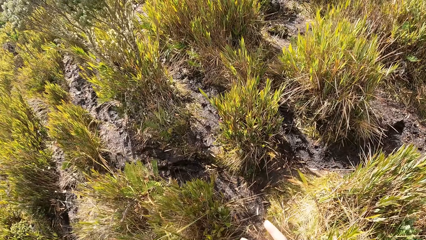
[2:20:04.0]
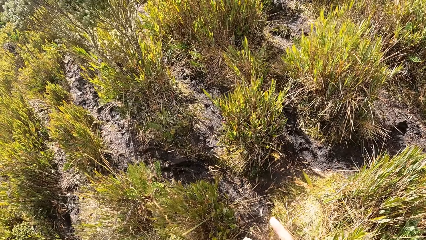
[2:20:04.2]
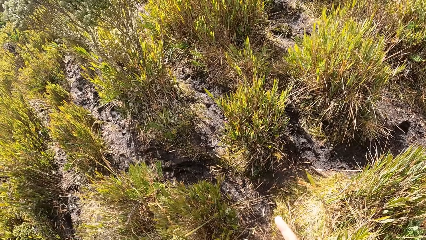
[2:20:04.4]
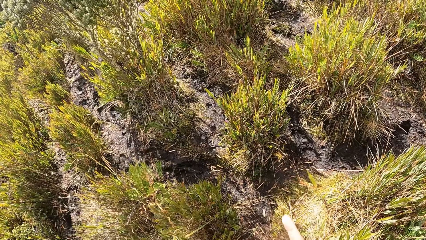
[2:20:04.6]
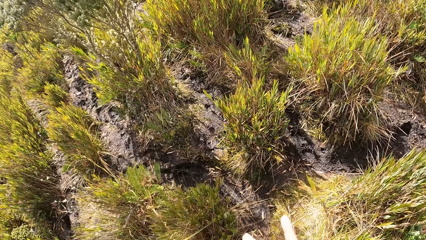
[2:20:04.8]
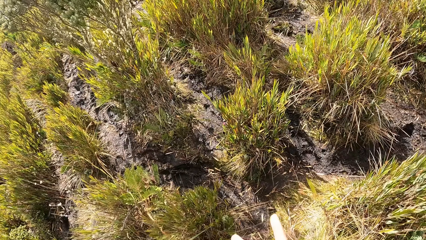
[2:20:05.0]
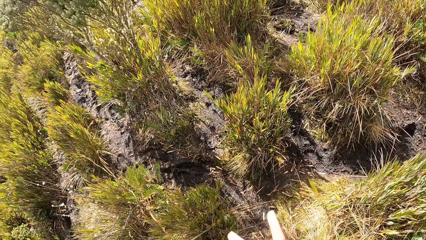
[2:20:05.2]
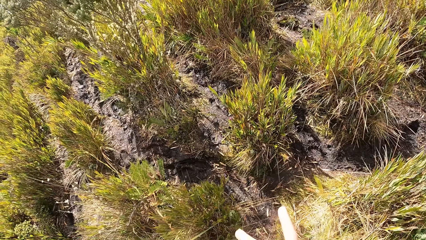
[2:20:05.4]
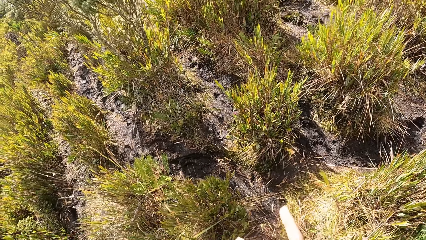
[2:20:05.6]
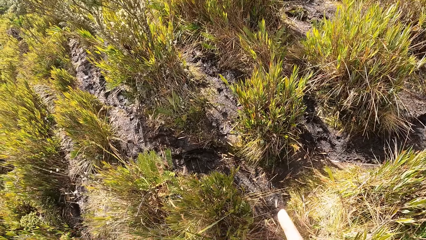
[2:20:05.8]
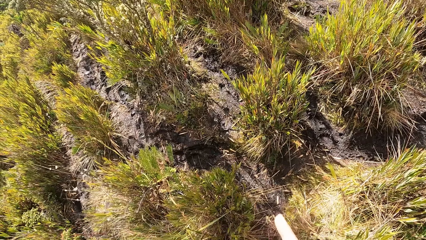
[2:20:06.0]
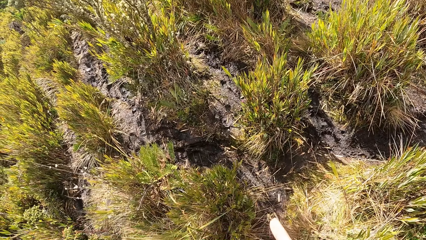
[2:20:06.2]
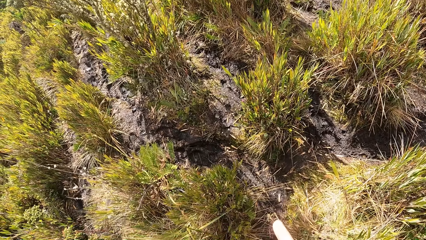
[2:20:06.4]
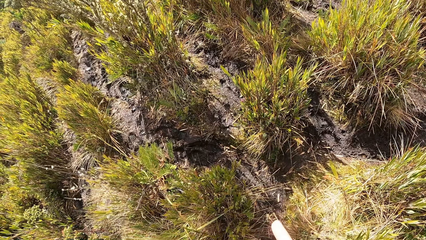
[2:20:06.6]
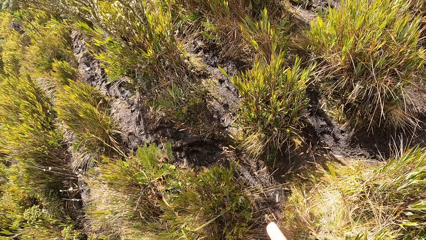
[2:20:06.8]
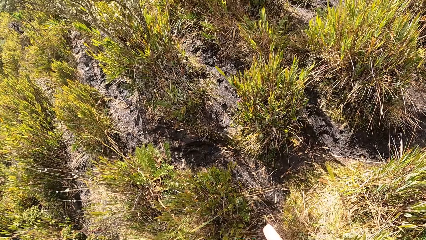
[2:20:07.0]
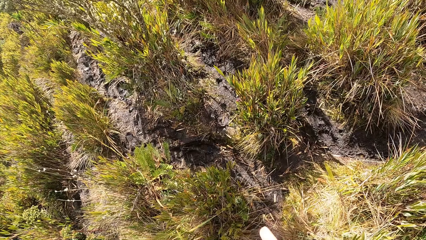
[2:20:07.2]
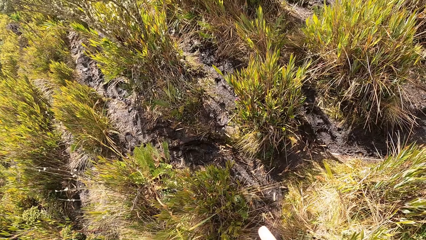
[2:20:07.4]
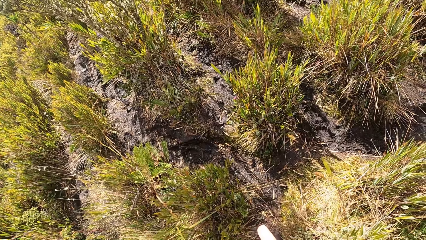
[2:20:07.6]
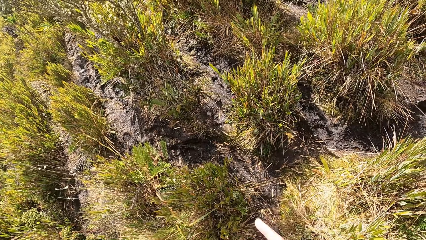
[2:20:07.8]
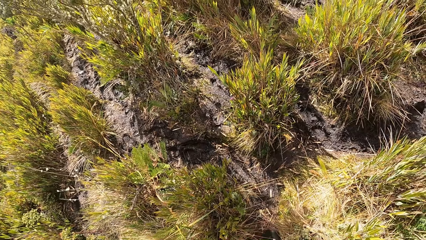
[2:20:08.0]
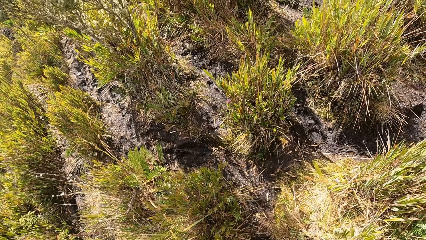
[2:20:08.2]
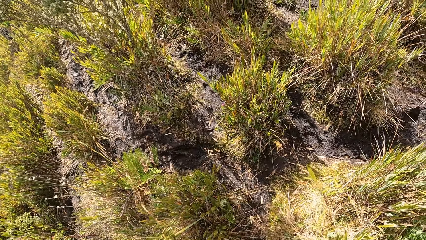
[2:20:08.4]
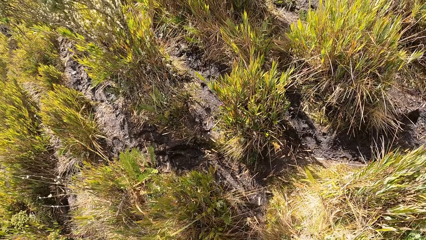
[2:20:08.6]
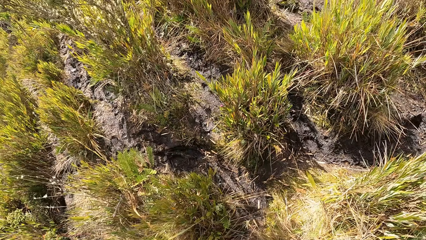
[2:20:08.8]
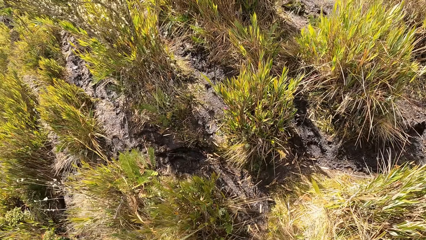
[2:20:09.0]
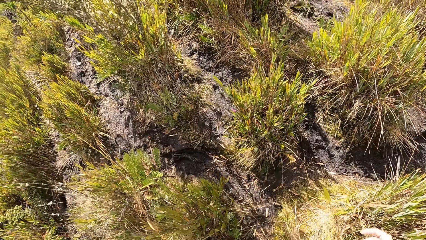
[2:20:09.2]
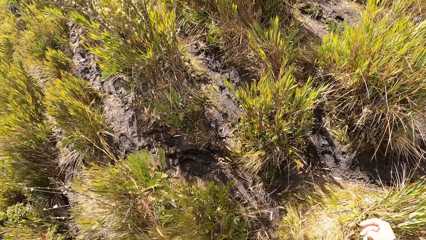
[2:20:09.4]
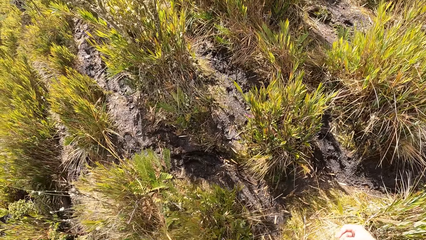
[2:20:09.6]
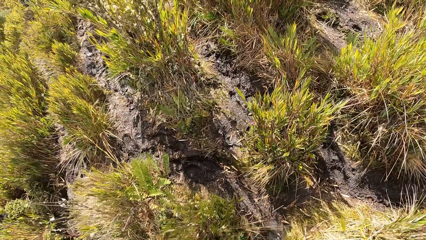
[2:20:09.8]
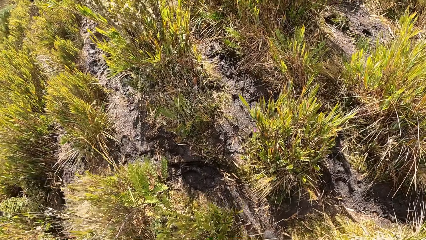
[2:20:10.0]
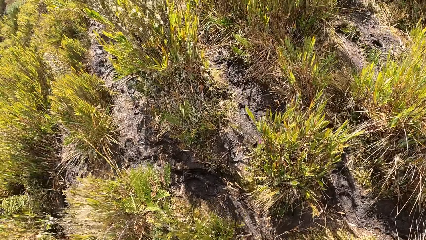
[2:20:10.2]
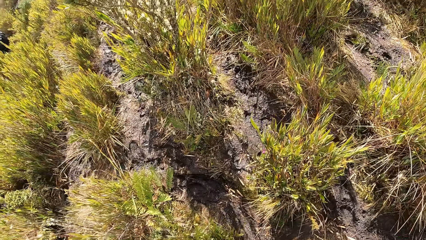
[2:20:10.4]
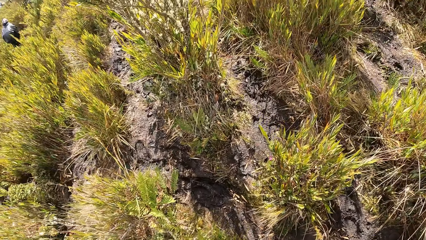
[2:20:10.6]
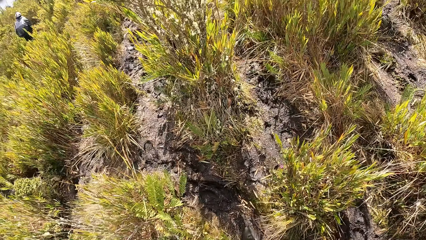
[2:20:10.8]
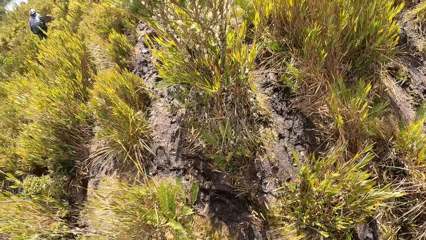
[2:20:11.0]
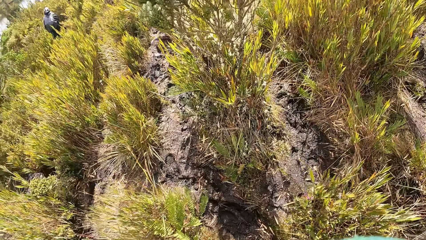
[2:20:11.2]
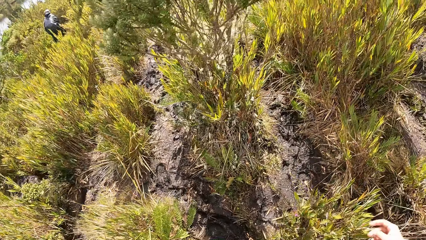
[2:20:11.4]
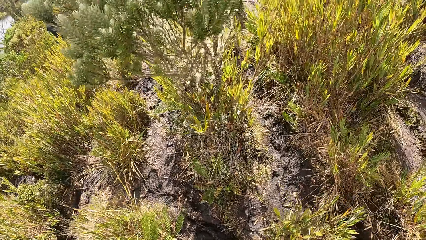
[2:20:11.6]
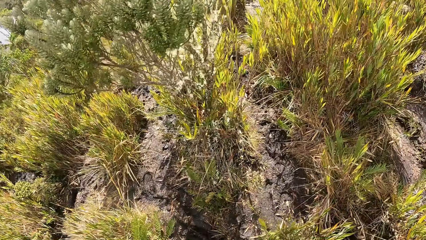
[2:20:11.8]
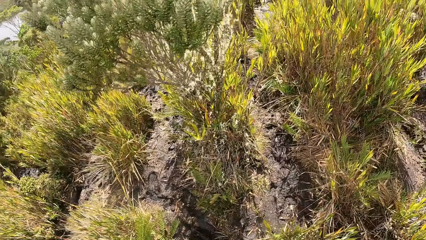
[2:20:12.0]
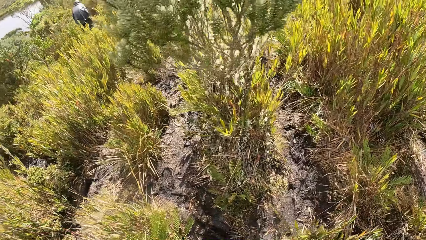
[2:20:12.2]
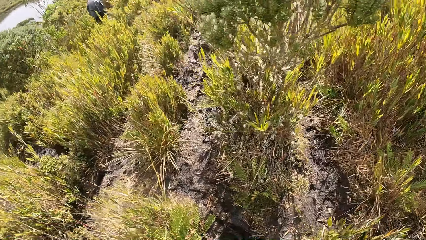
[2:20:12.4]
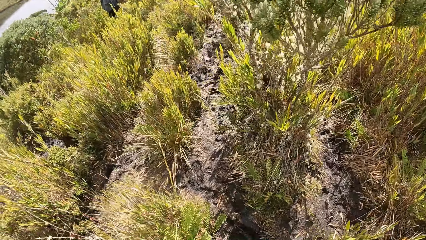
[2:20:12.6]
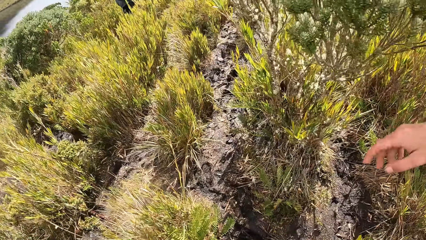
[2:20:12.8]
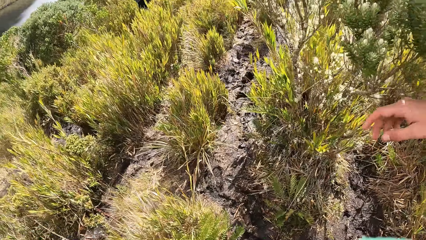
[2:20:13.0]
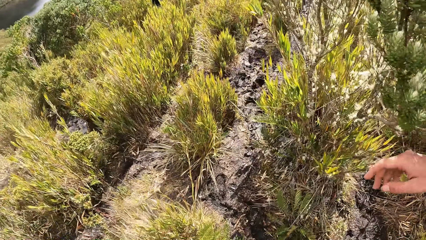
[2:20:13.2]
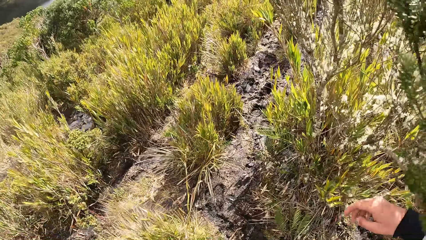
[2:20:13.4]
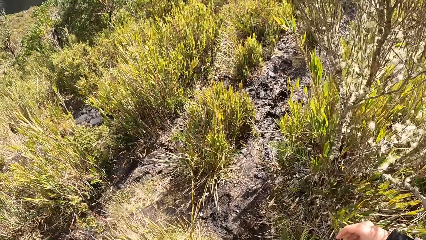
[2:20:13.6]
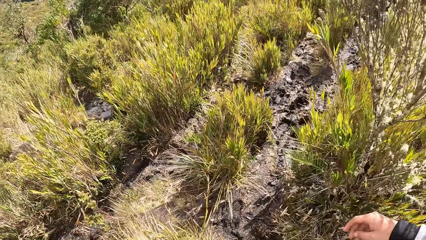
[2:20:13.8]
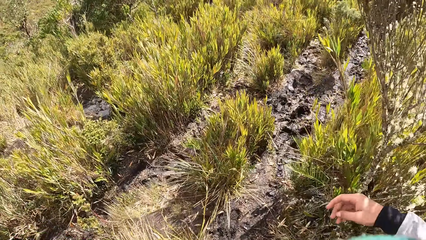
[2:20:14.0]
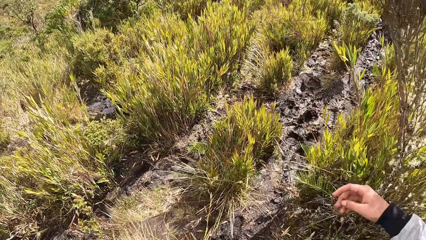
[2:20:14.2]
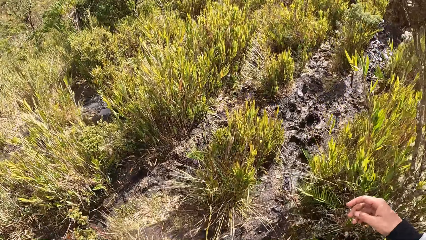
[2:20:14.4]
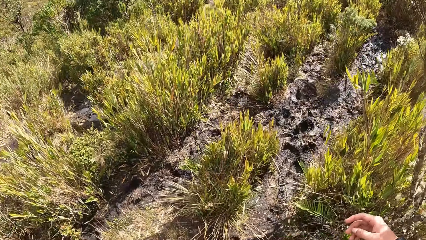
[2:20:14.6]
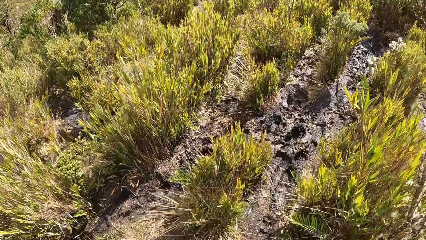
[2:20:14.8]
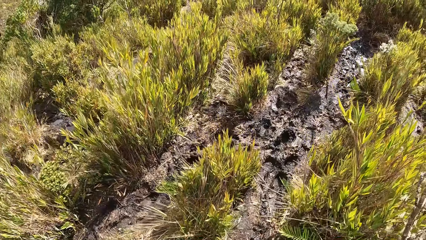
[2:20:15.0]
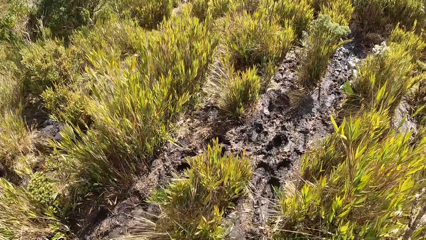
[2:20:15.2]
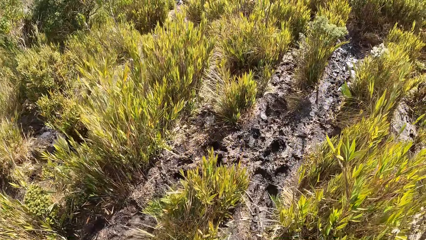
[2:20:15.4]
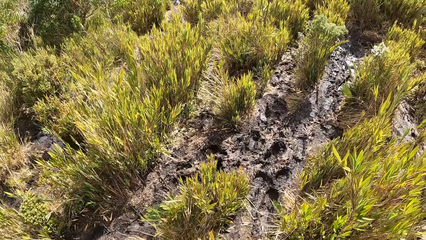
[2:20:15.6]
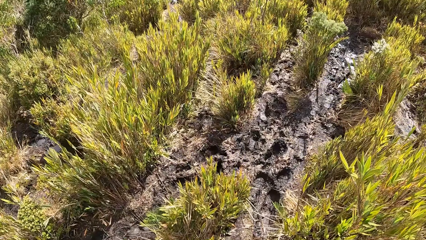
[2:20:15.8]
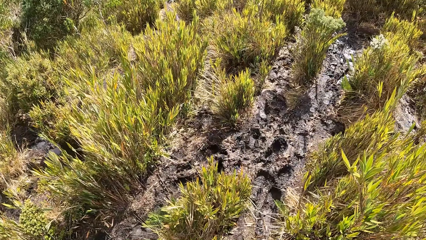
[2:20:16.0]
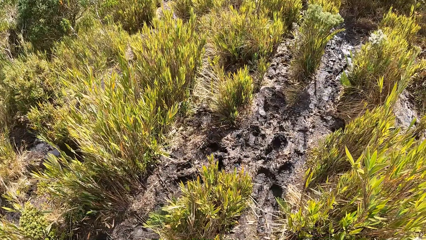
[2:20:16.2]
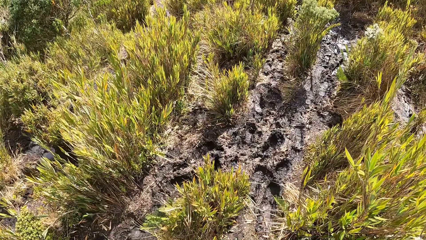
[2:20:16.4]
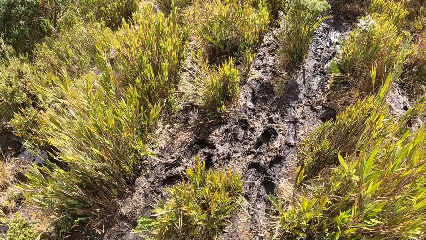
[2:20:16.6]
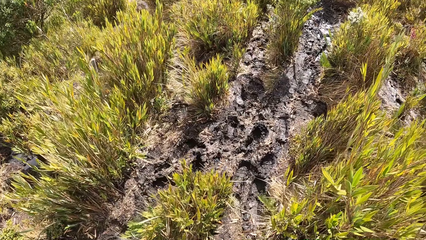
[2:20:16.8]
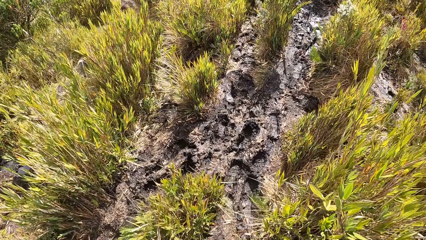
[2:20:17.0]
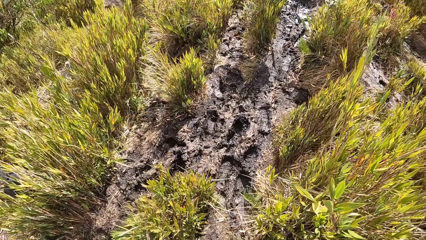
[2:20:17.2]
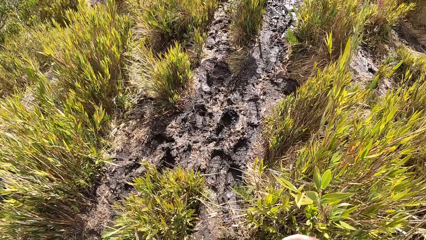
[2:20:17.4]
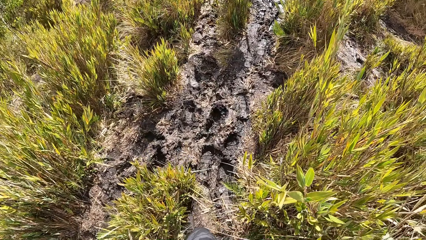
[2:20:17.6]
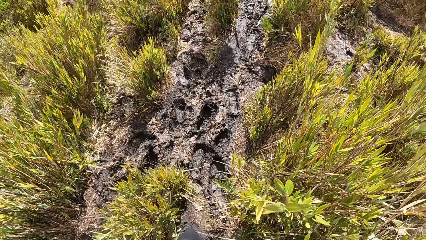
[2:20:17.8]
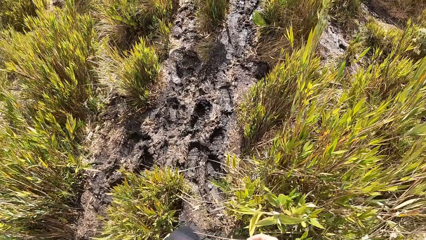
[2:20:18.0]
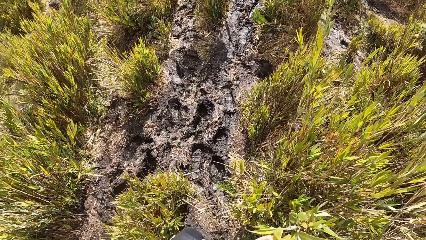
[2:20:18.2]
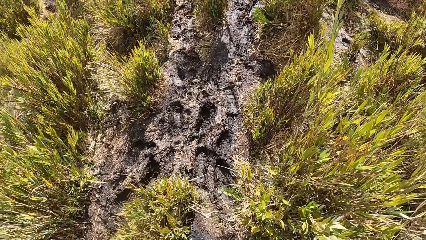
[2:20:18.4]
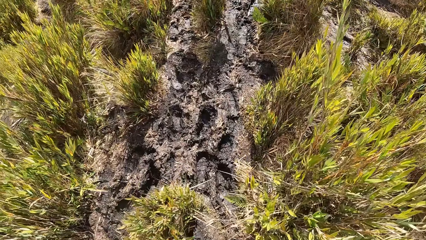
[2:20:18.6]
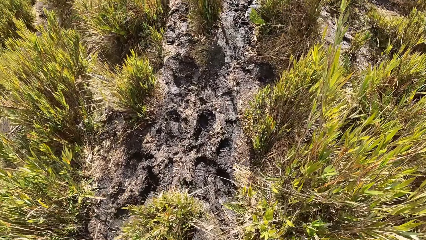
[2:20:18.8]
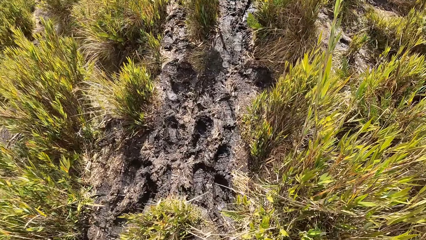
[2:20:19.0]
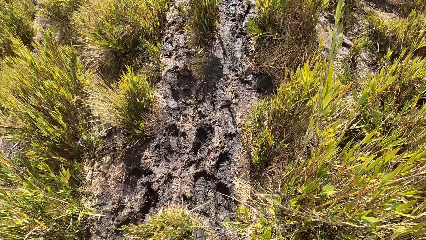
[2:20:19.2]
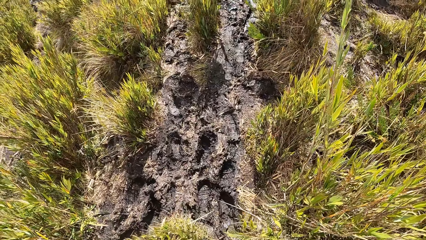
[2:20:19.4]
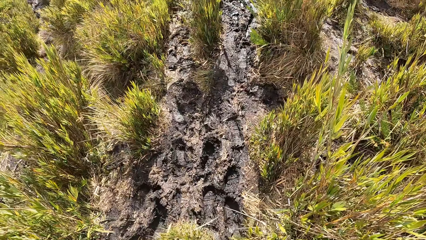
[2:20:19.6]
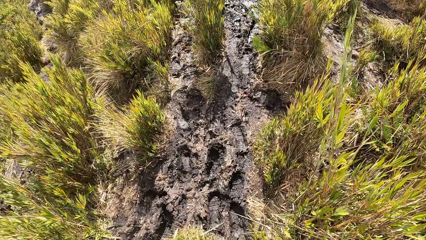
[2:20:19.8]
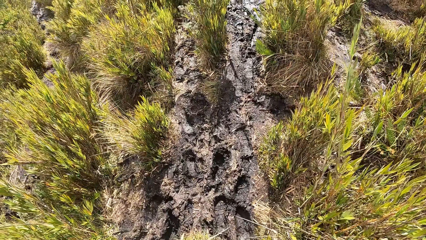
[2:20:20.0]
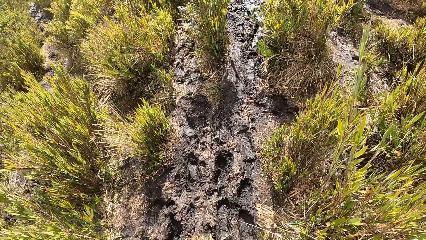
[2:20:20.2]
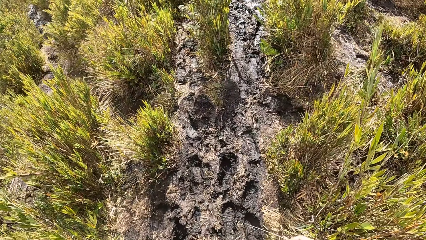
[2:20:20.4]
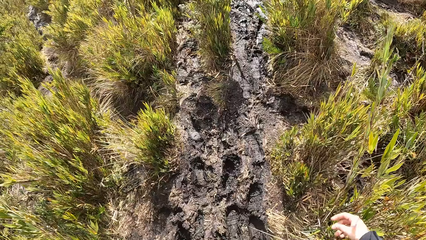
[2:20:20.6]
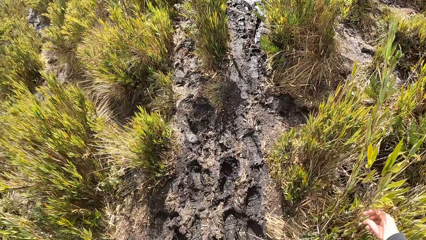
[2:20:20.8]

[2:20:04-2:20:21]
The camera wearer looks around. She gesticulates with her right hand. She stretches her hand.
